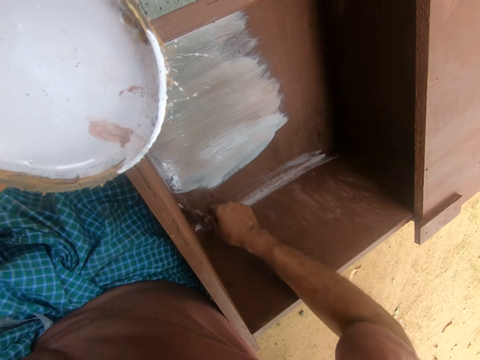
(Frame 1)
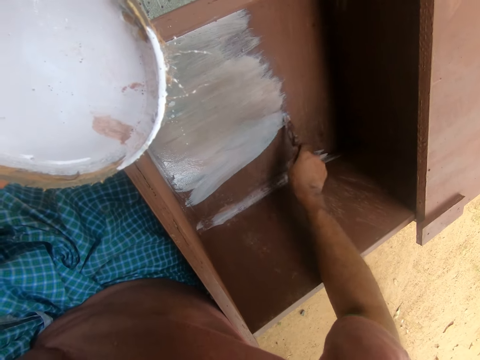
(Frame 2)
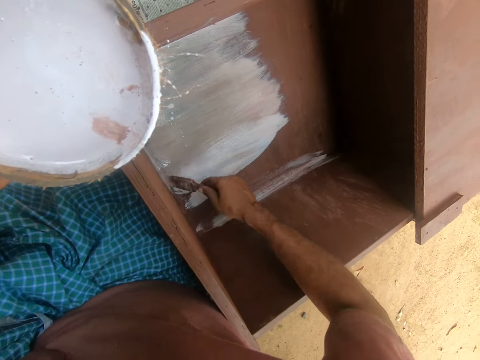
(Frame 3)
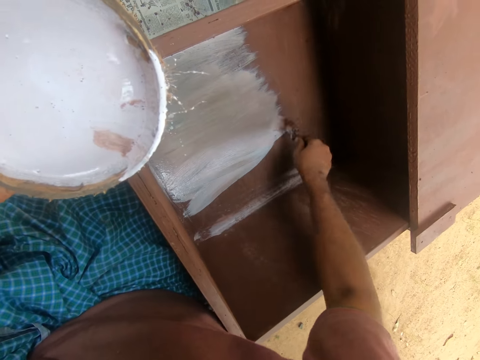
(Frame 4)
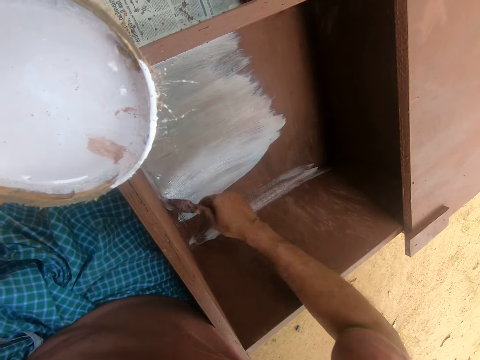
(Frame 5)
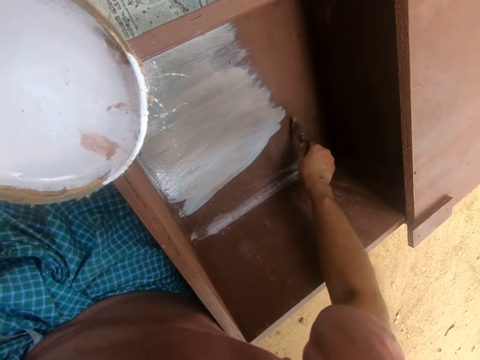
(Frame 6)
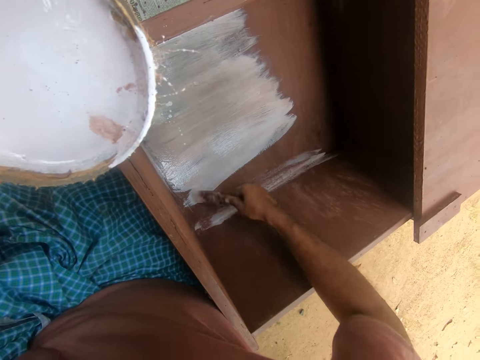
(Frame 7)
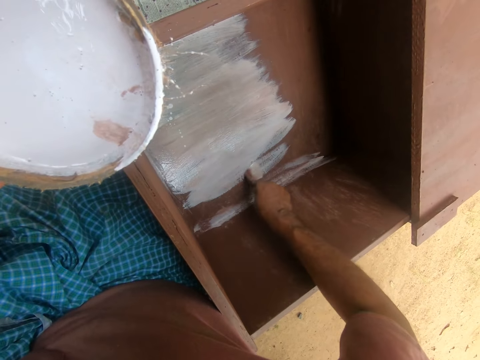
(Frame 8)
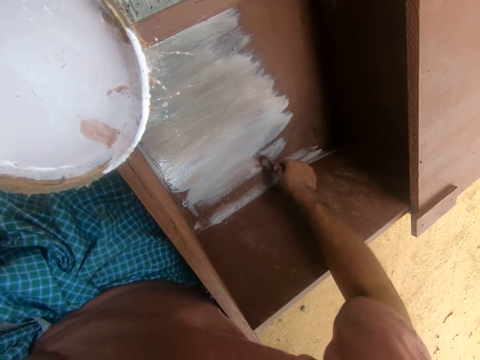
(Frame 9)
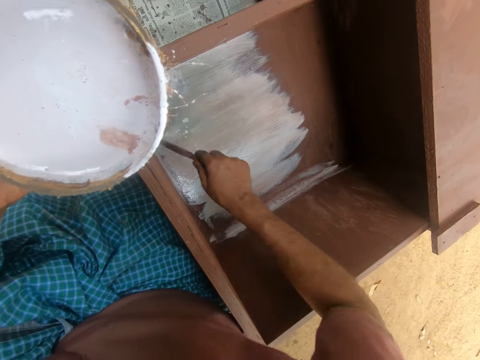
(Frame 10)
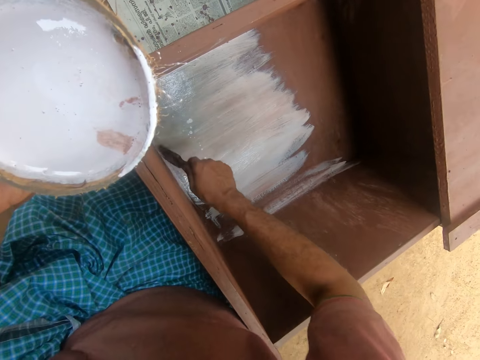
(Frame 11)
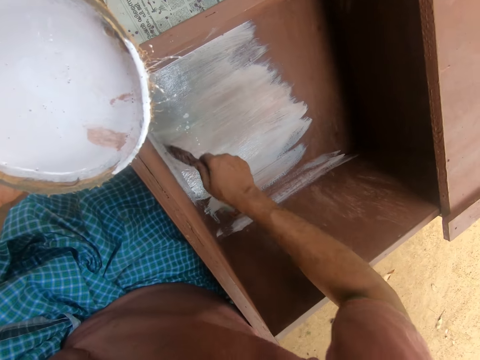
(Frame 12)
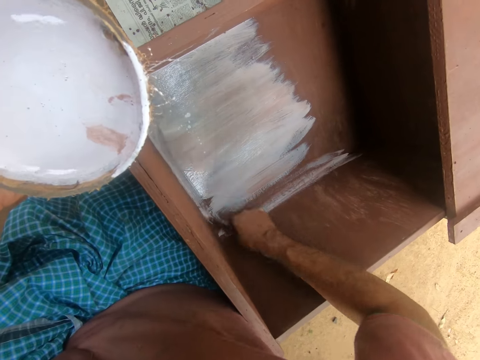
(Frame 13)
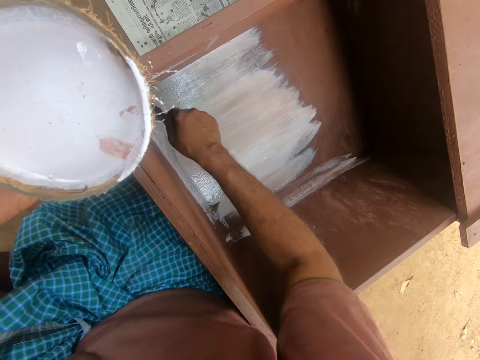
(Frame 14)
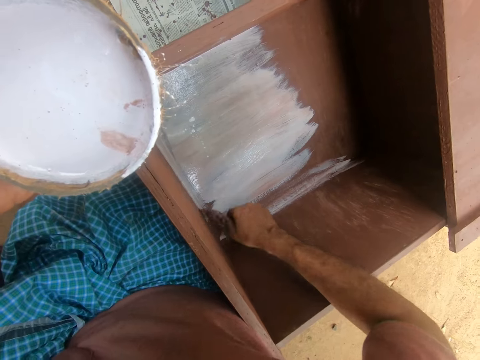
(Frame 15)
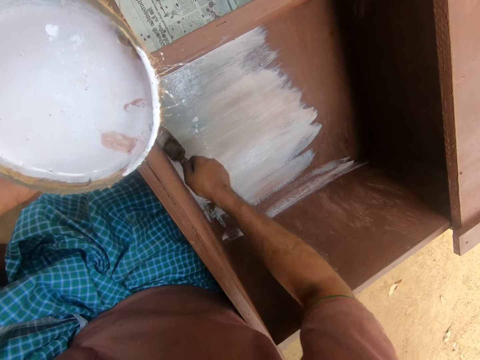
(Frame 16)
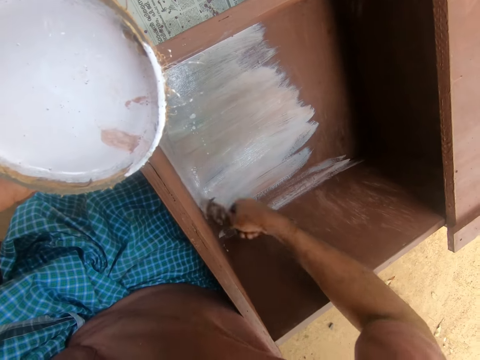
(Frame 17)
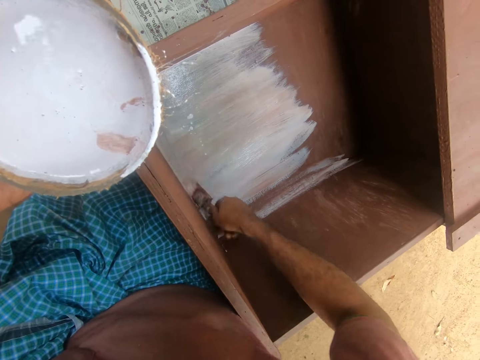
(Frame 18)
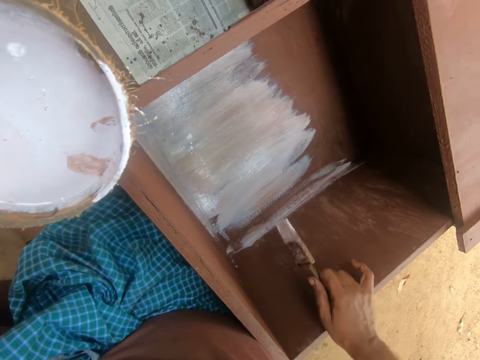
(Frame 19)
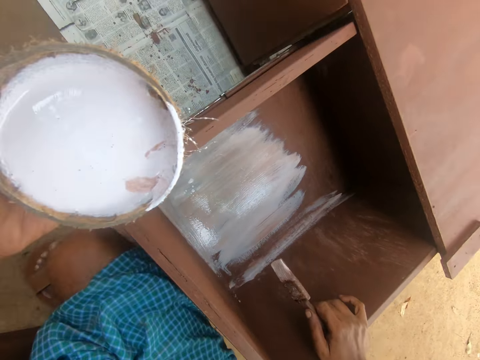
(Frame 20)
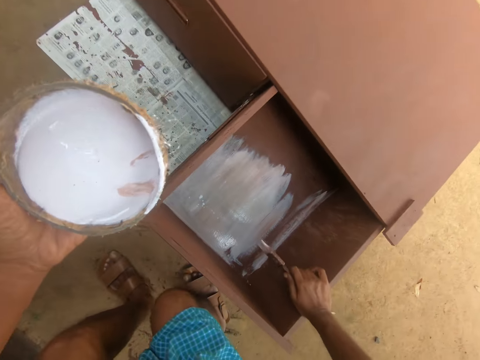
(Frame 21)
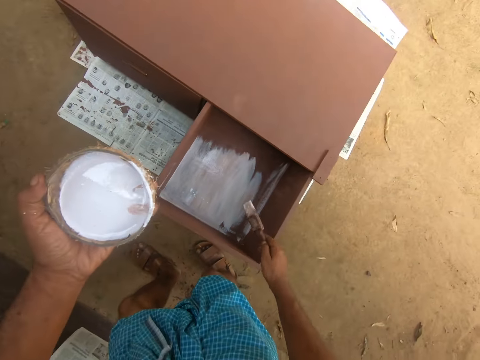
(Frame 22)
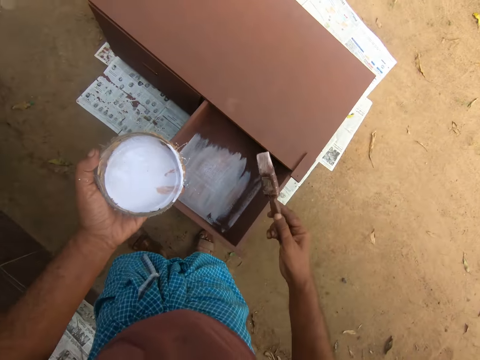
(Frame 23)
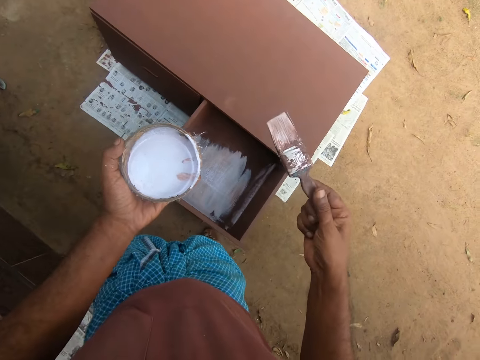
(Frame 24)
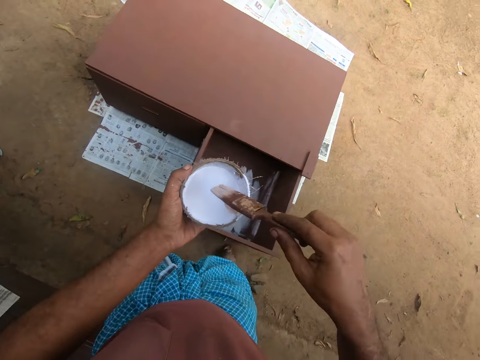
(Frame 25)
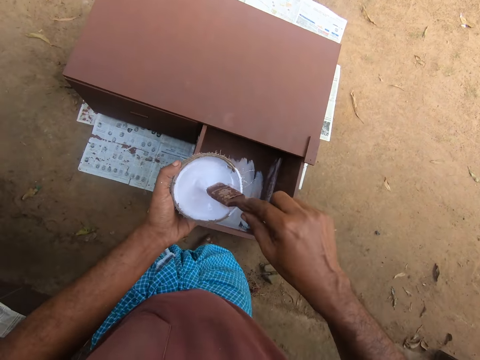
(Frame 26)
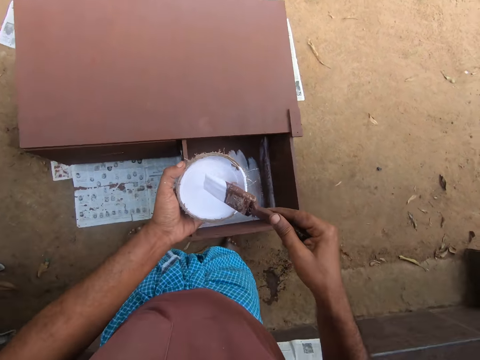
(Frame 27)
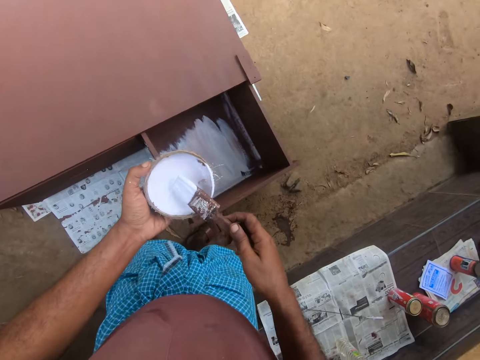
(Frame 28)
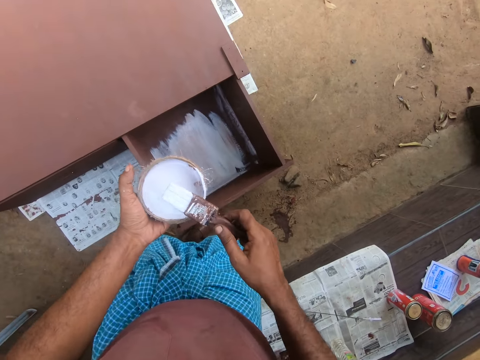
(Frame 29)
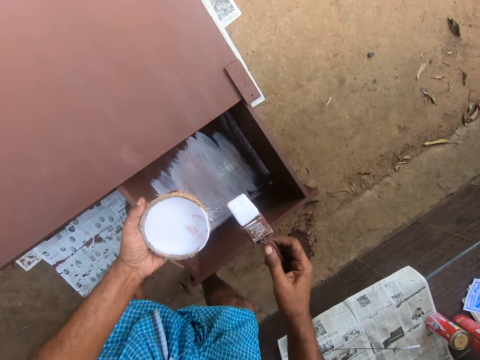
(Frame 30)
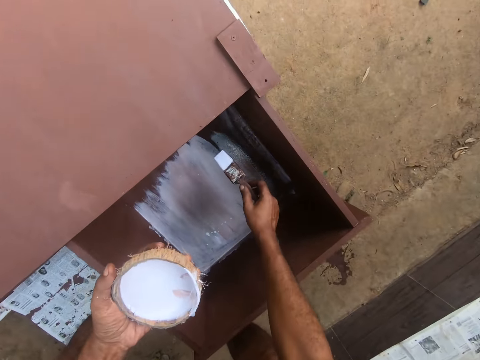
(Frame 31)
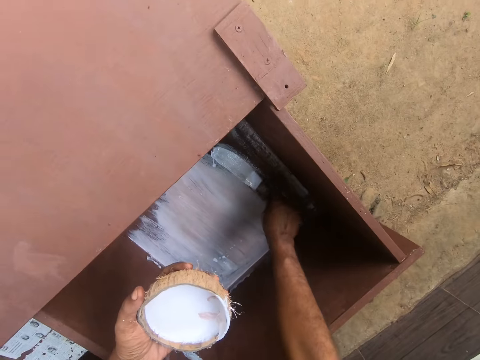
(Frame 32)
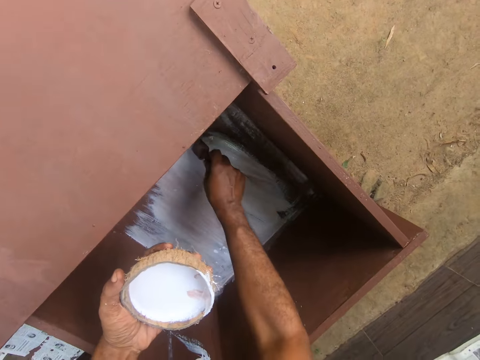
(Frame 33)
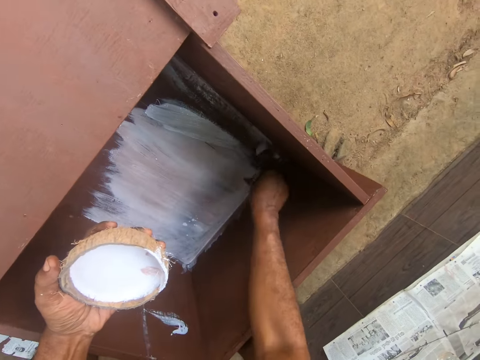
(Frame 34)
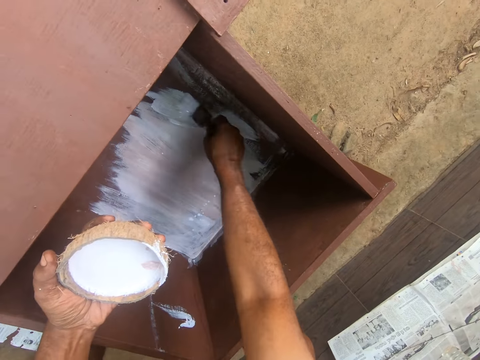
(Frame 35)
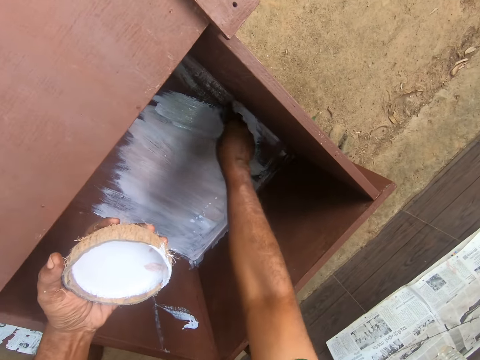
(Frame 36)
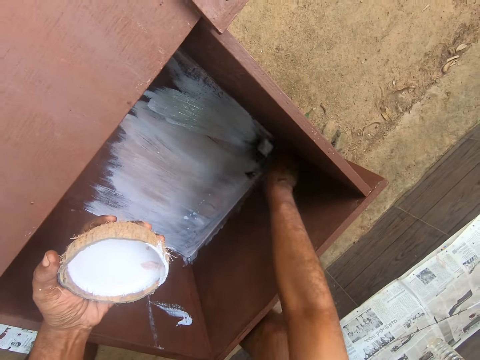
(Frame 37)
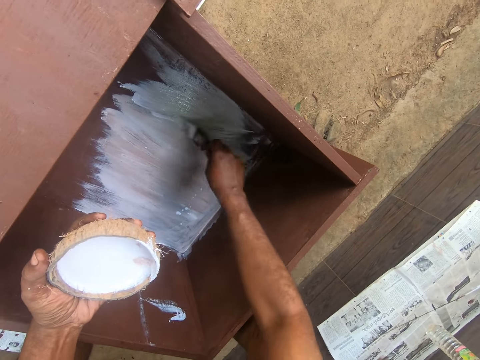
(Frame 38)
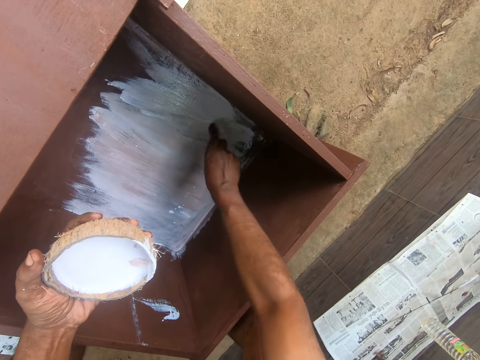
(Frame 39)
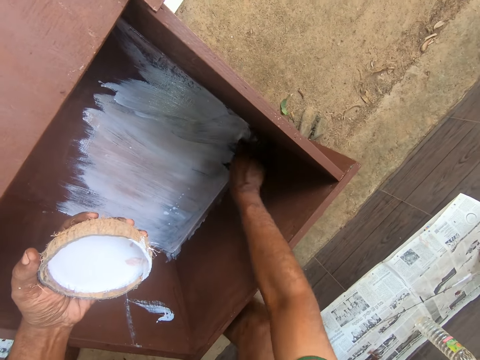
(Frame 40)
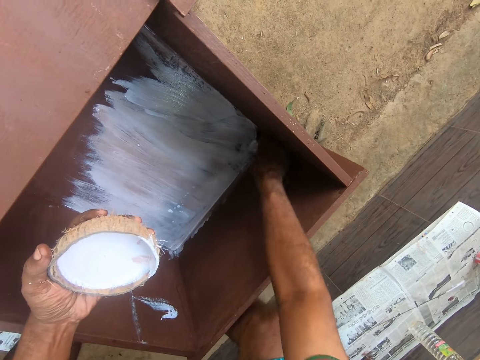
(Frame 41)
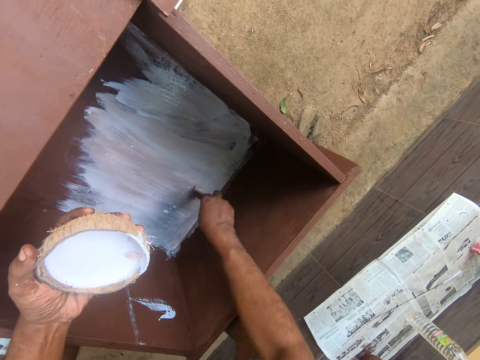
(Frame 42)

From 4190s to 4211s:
The camera wearer touches the drawer. He stands to his feet. He dips the brush in the paint inside the bowl. He moves the legs. He paints the drawer with the brush.

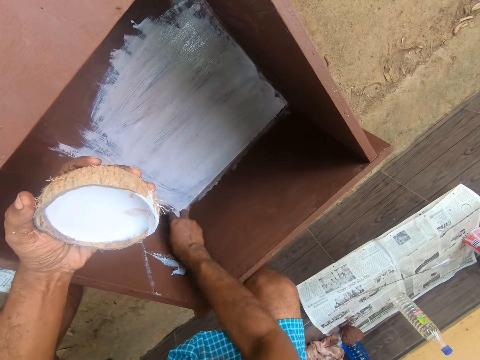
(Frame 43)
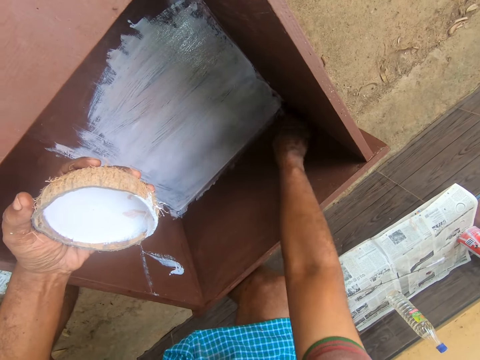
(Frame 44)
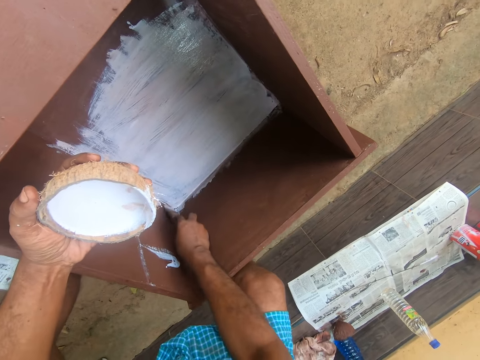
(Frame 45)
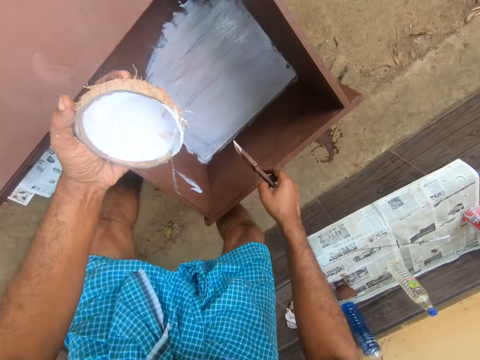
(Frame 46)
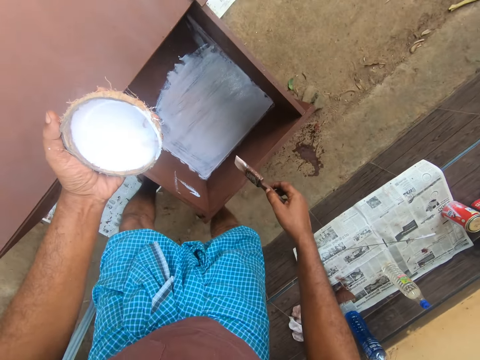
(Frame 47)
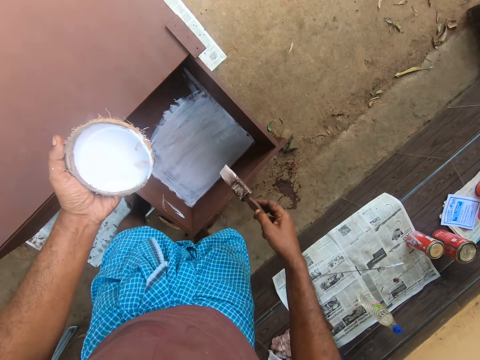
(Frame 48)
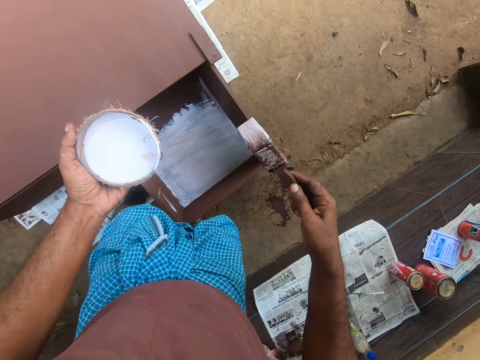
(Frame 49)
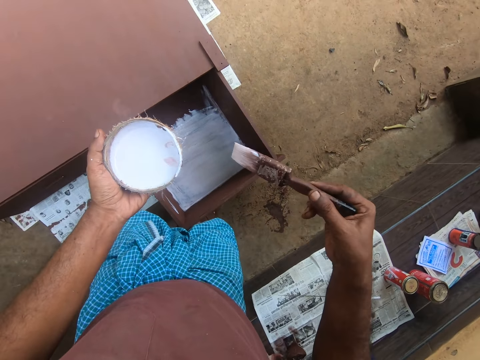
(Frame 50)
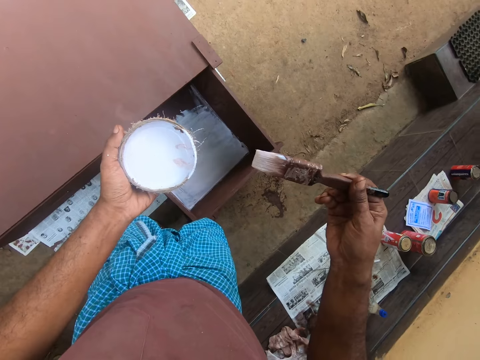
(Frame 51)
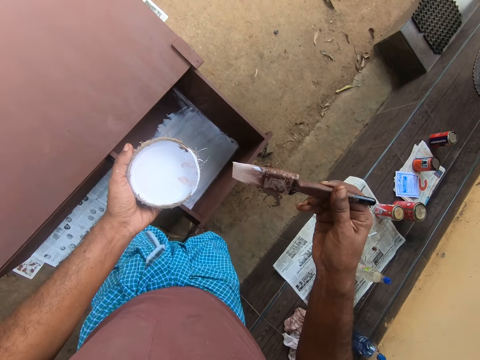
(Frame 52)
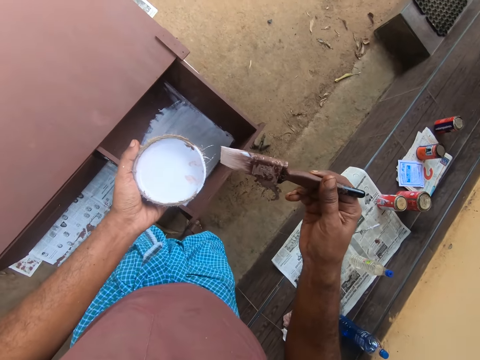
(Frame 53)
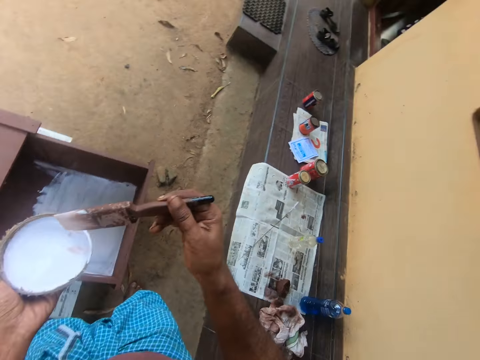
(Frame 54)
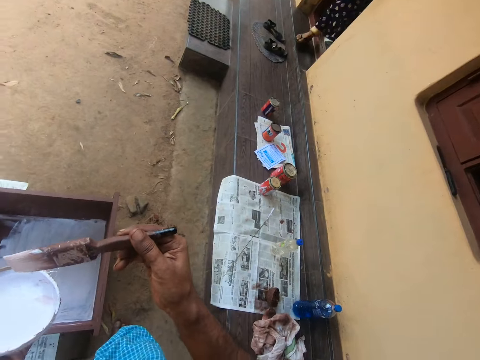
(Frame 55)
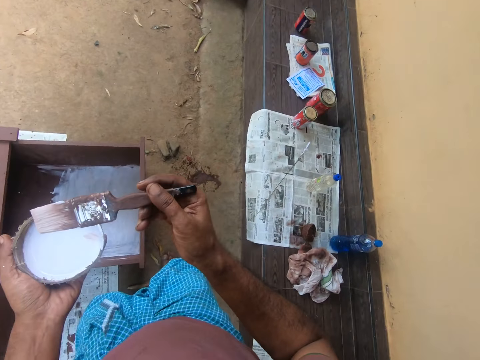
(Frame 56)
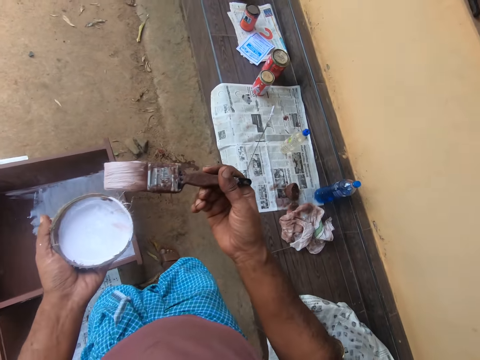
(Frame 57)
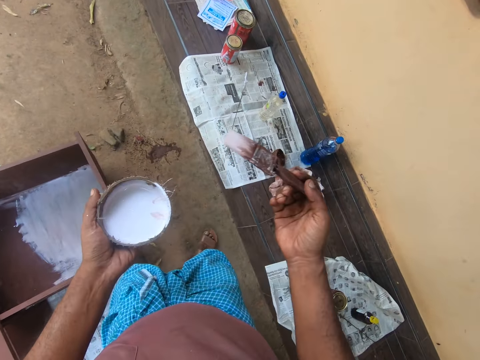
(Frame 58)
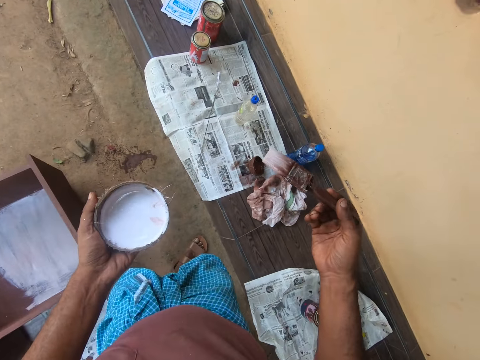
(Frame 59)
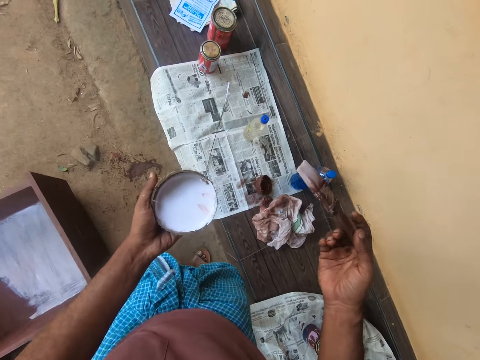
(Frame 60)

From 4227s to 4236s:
The camera wearer stands. They look around. A lady appears. The camera wearer steps forward.
